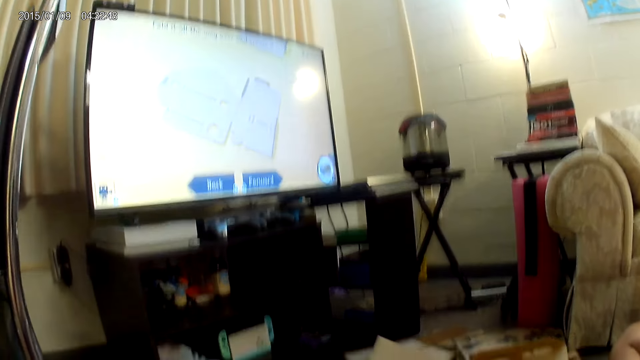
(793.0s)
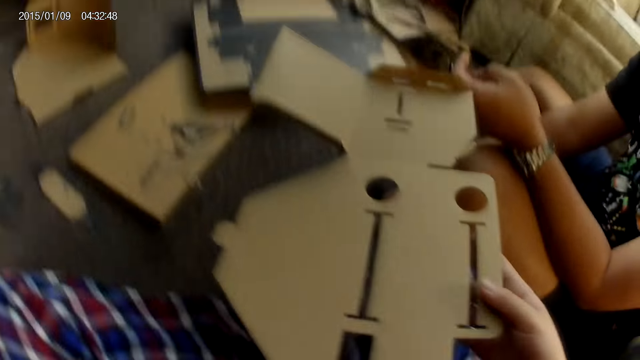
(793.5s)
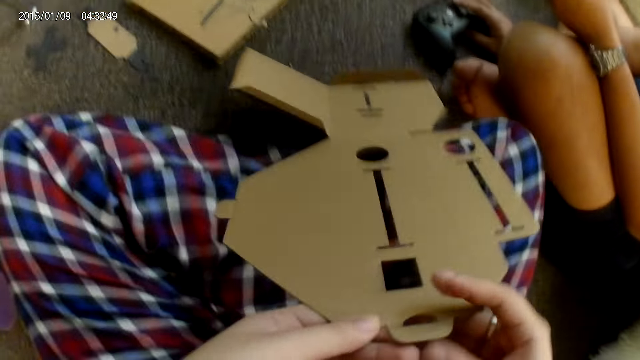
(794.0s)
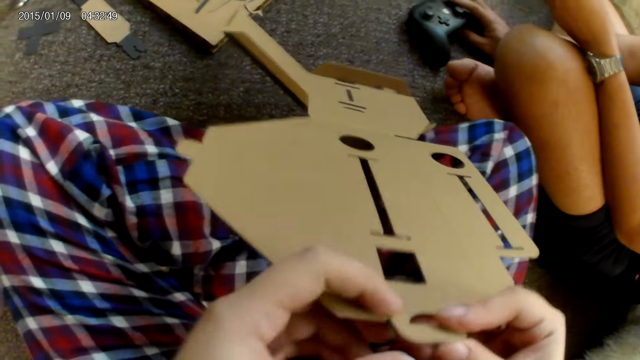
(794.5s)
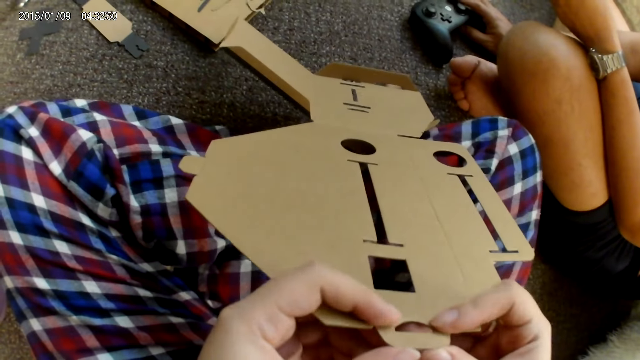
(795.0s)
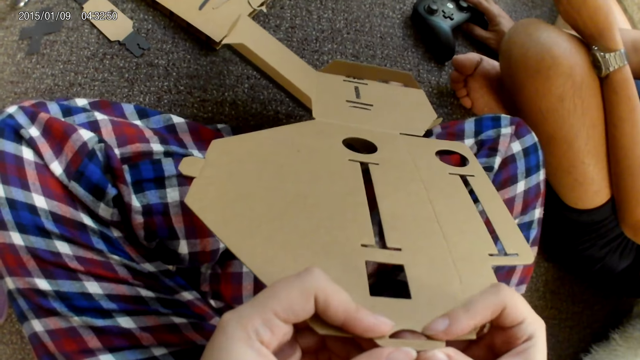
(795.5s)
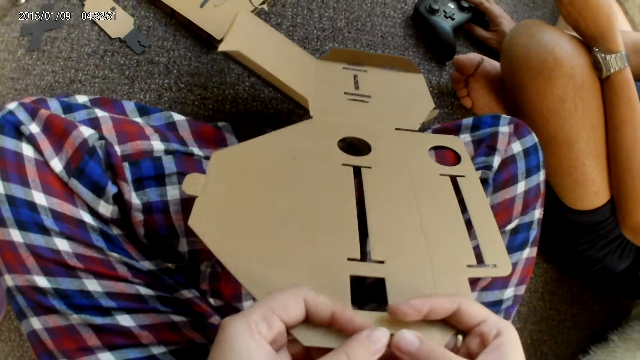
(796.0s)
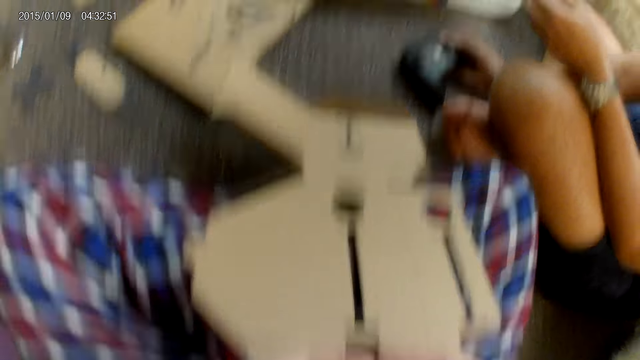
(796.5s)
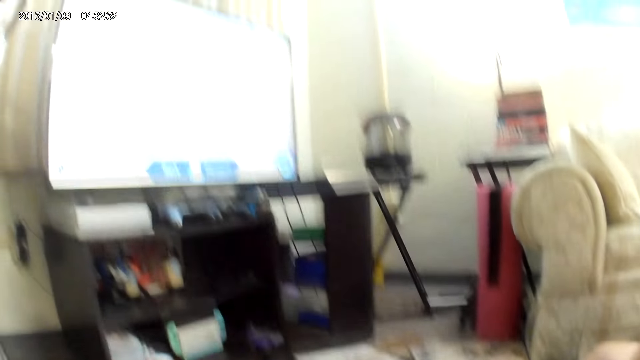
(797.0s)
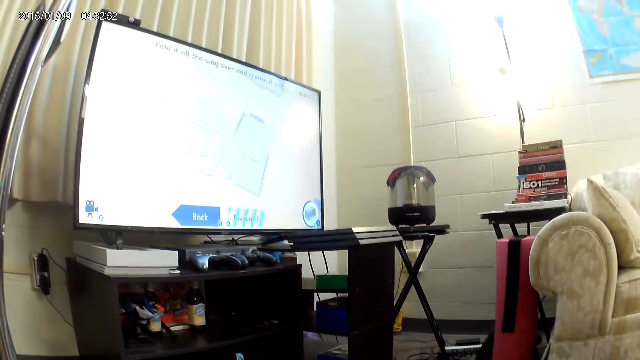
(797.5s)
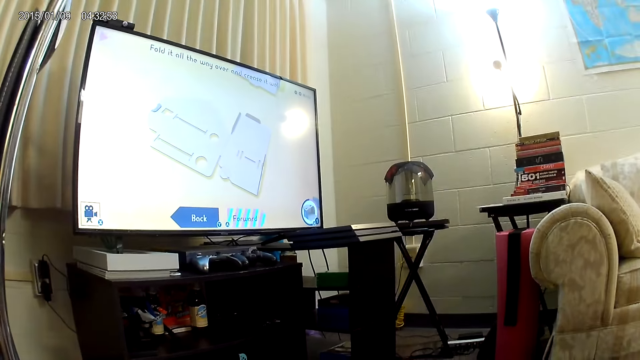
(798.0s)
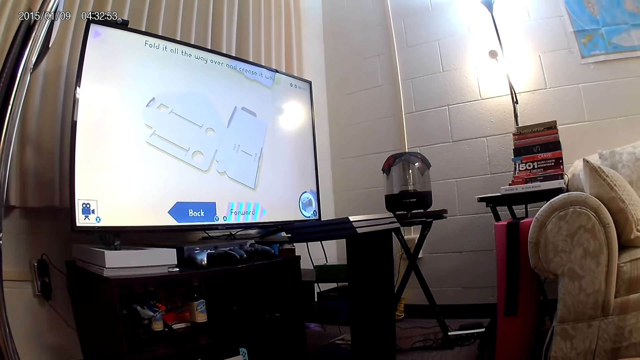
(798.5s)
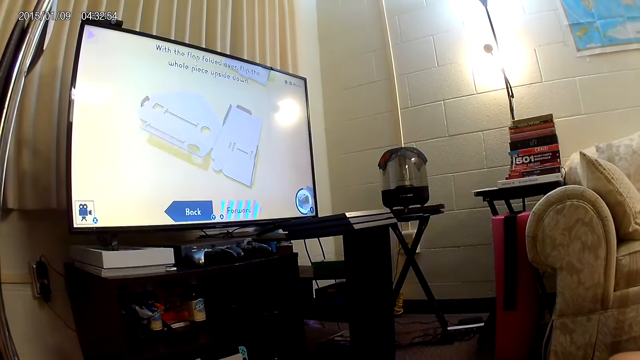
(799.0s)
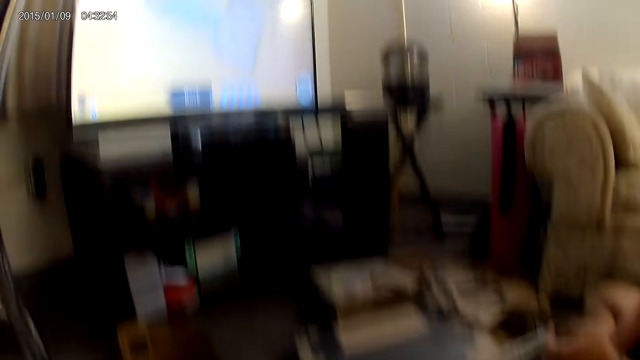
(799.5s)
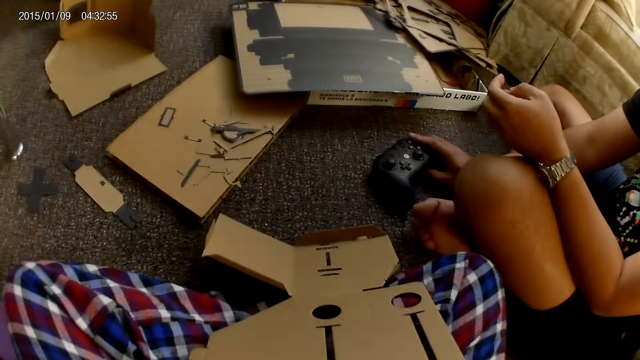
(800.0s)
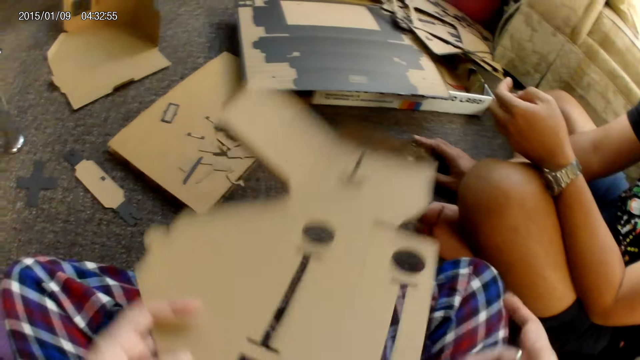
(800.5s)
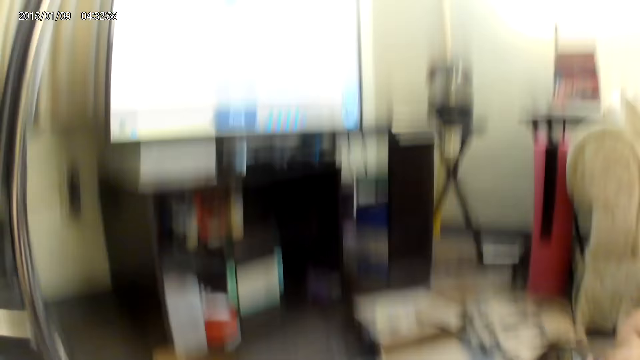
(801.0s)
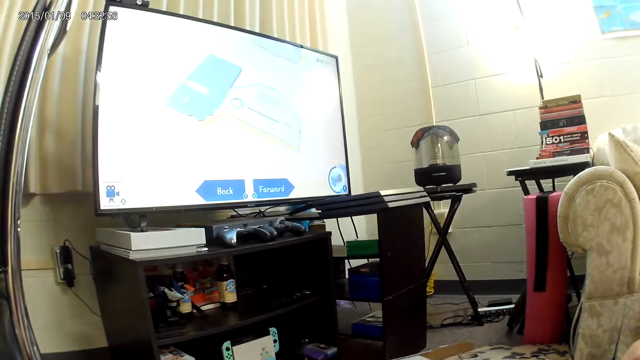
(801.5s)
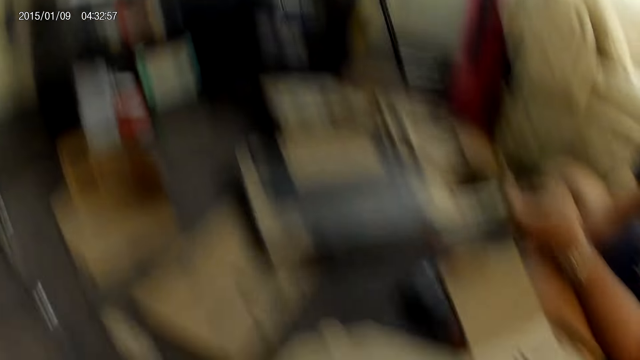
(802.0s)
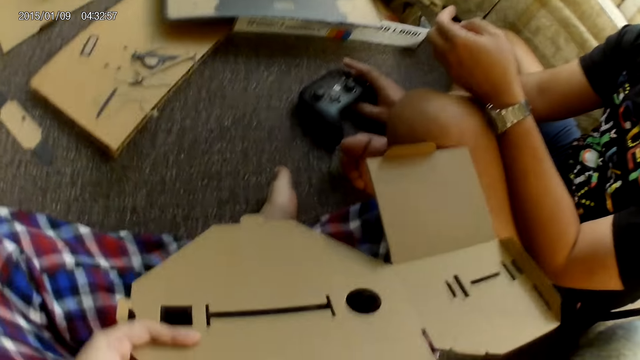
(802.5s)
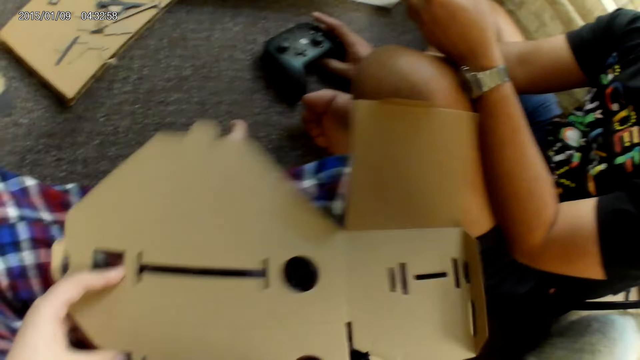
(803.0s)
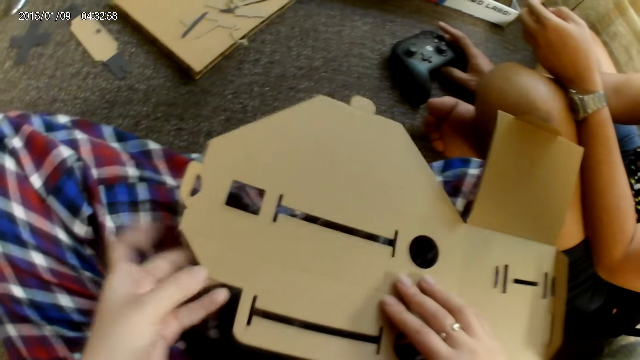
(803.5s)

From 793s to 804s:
The camera wearer turns a cardbox. The man holds the game controller with his right hand. The camera wearer folds another part of the cardboard piece with both hands. They turn the cardbox.

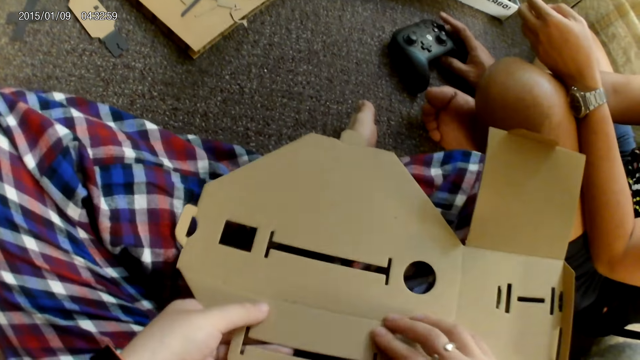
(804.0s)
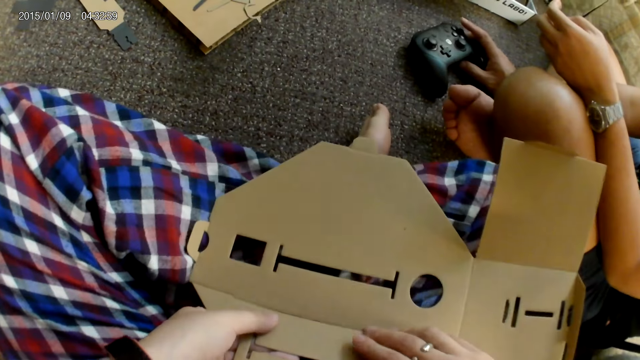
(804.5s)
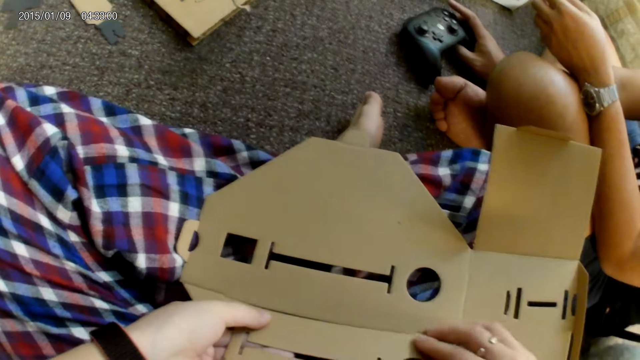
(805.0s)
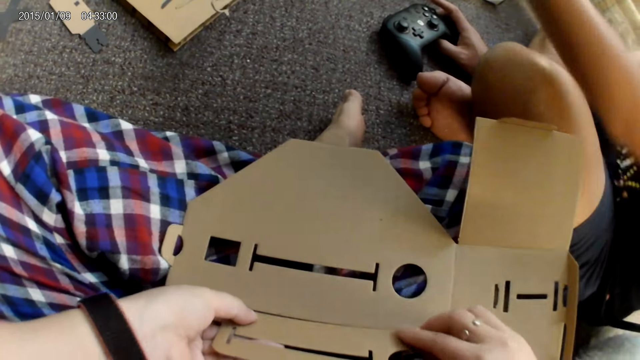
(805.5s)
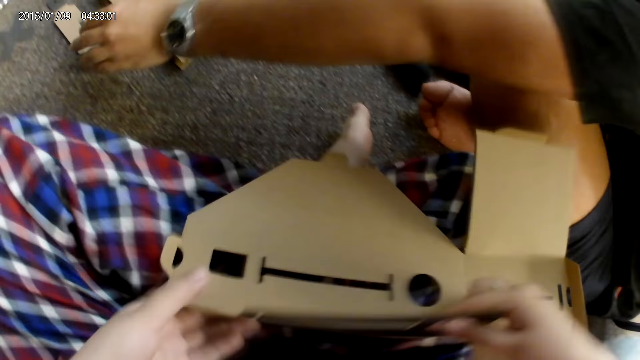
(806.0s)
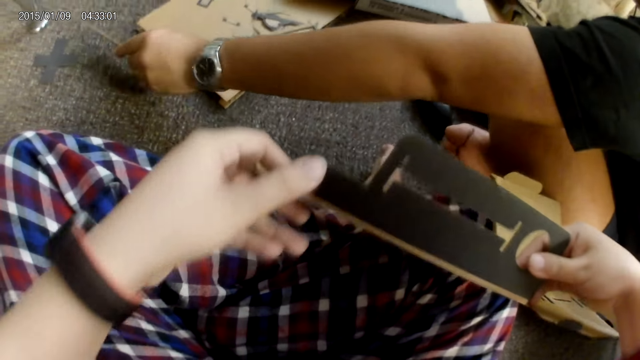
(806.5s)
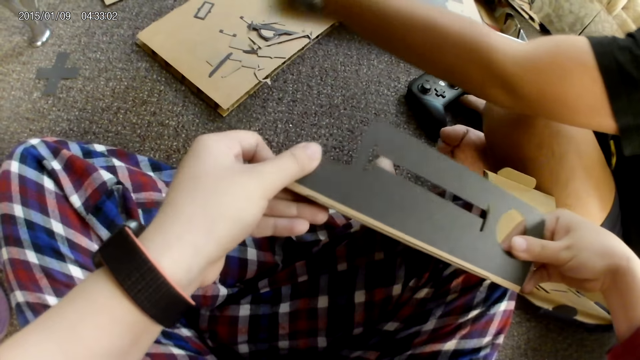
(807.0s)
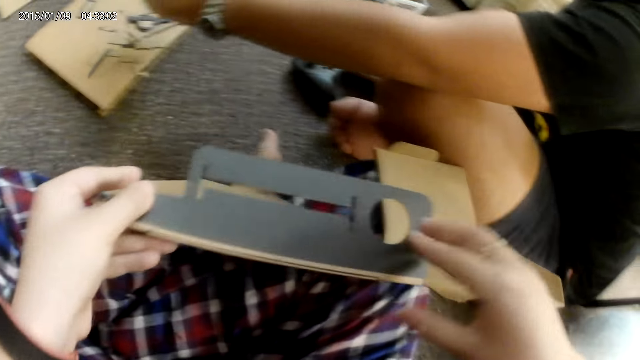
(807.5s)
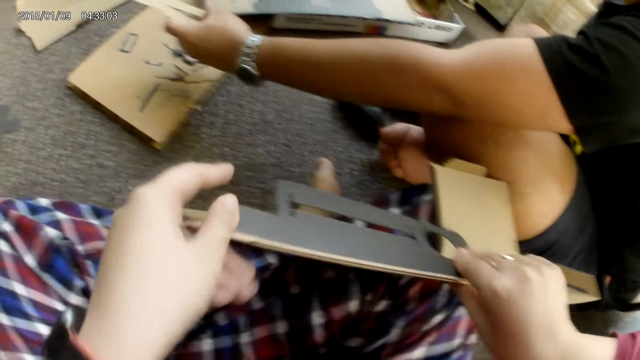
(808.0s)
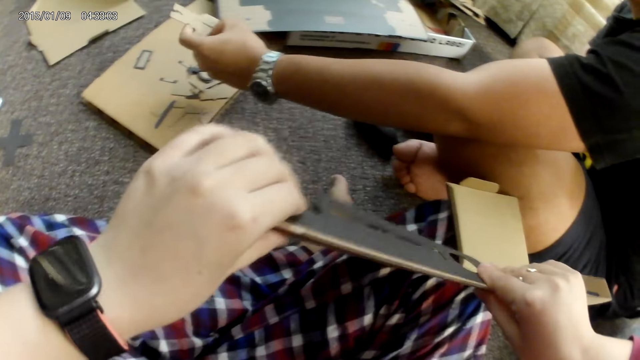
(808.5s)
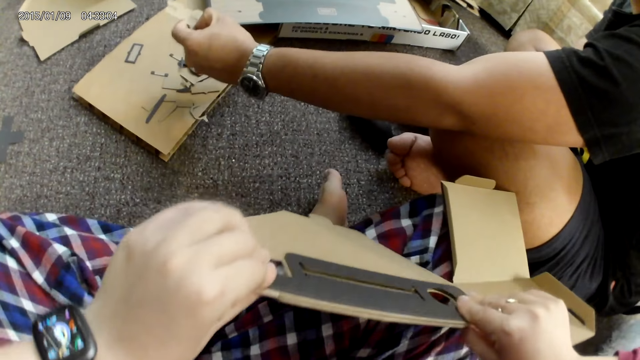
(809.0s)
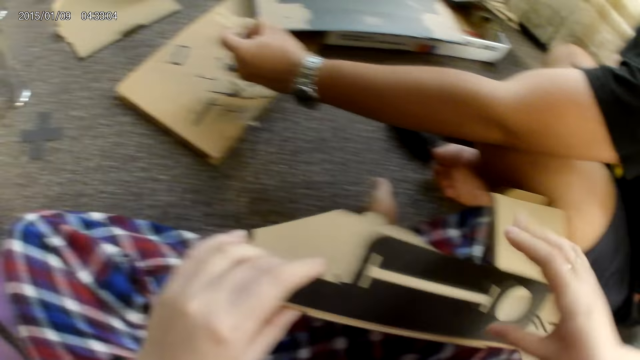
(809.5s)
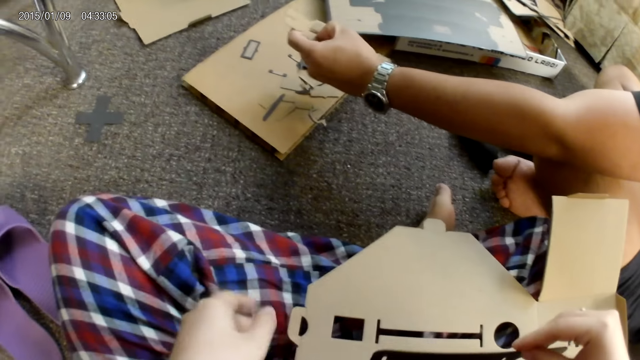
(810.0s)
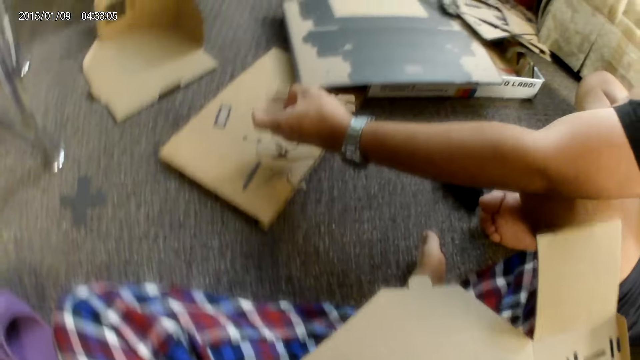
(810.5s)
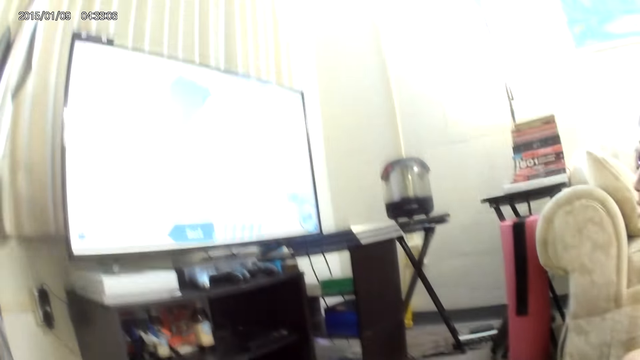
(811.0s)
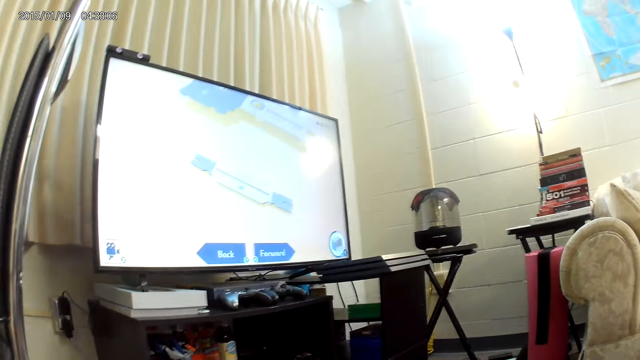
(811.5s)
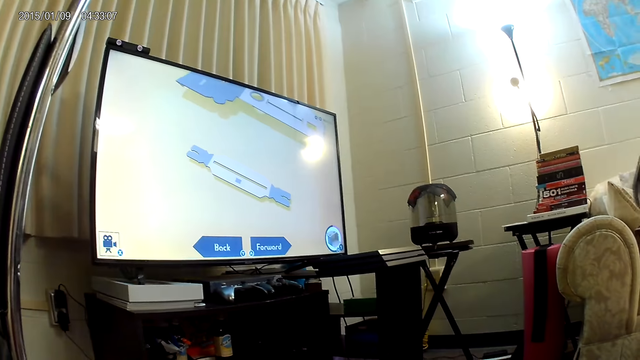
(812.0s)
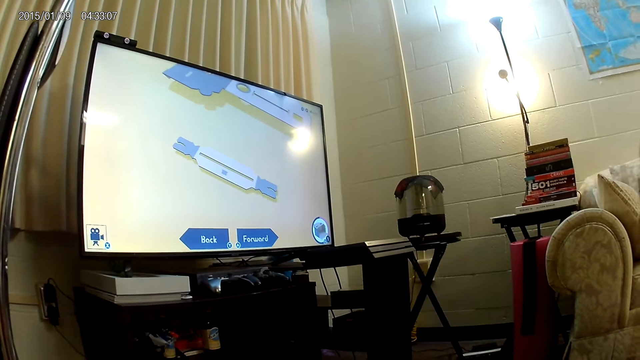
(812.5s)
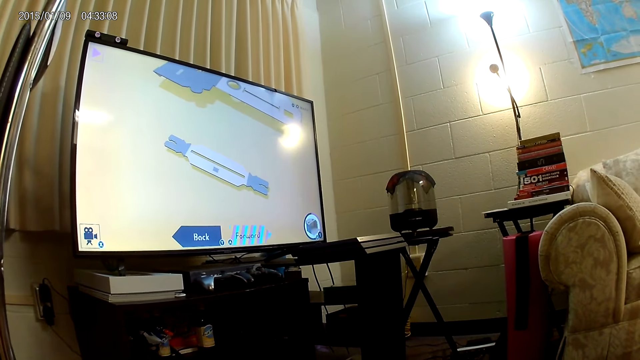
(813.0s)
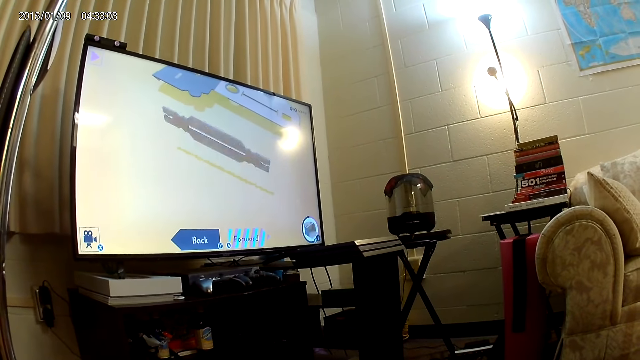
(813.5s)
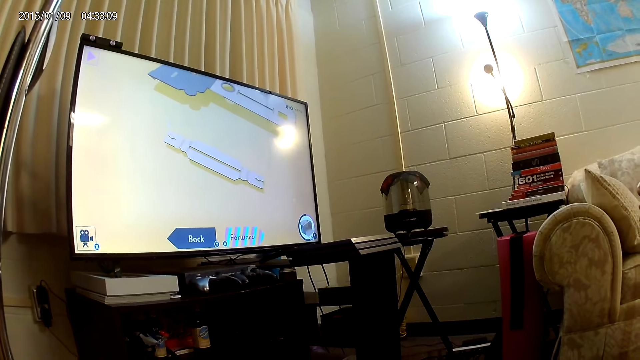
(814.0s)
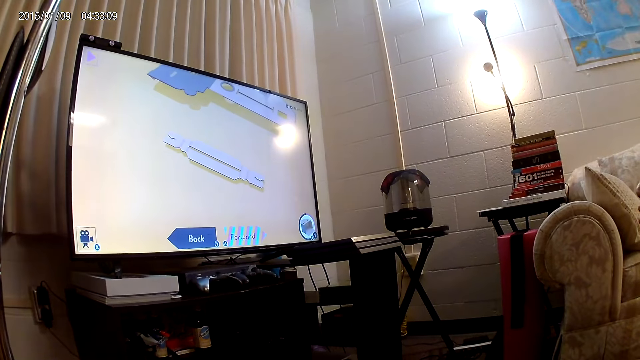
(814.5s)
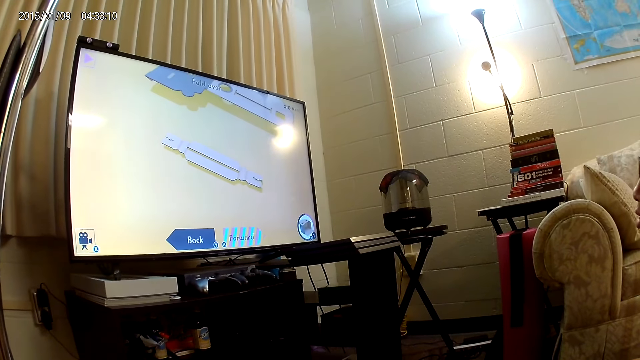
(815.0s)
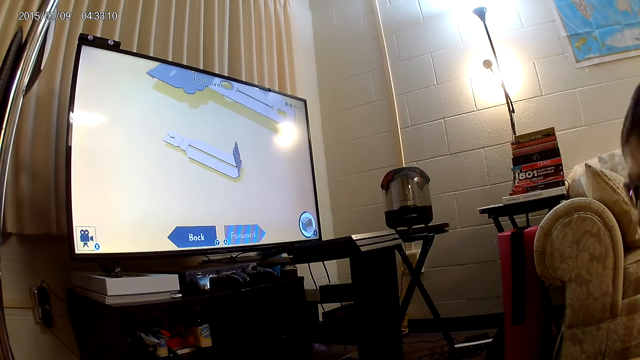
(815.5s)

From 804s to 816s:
The camera wearer folds another part of the cardboard piece with both hands. The man picks up a cardboard piece from the floor with his left hand. He fixes the cardboard piece with his left hand.
